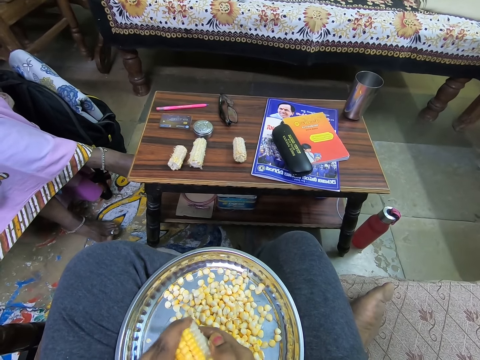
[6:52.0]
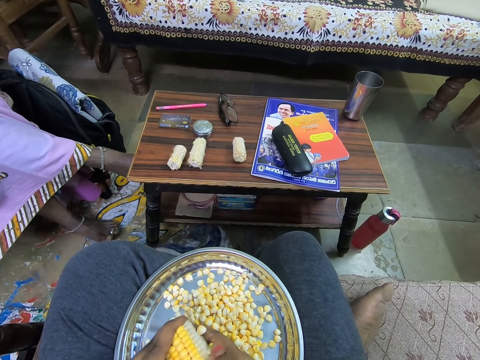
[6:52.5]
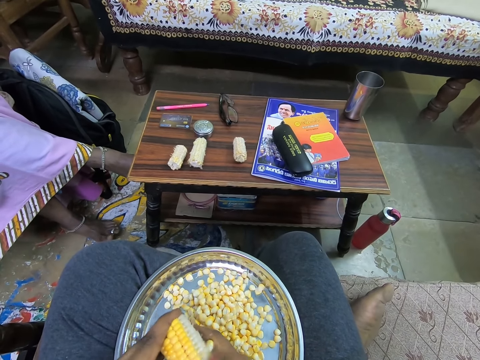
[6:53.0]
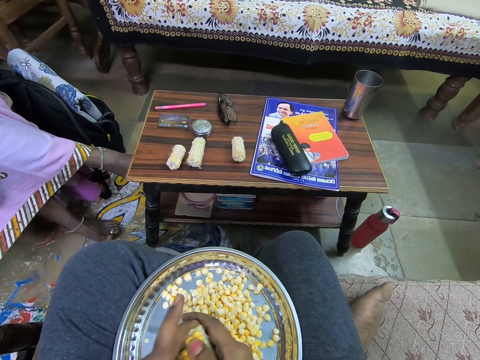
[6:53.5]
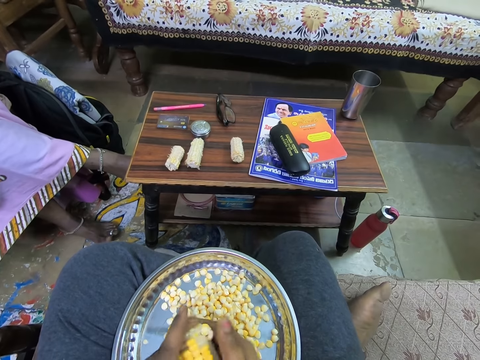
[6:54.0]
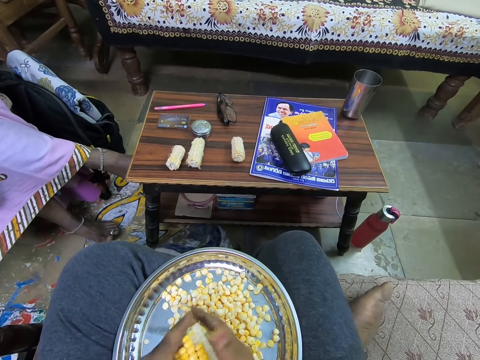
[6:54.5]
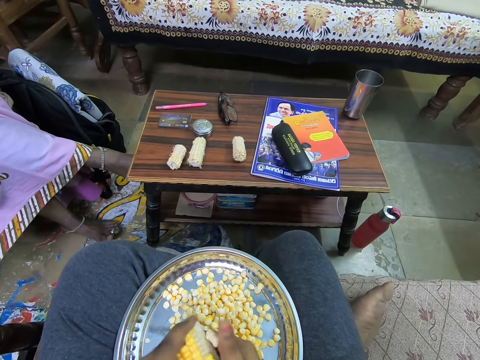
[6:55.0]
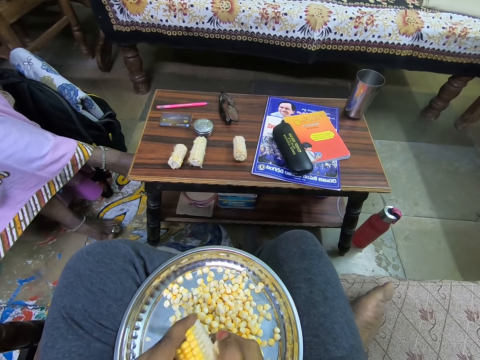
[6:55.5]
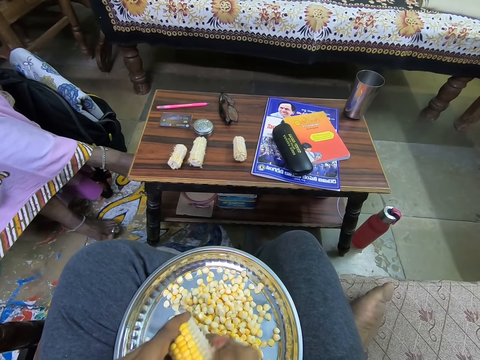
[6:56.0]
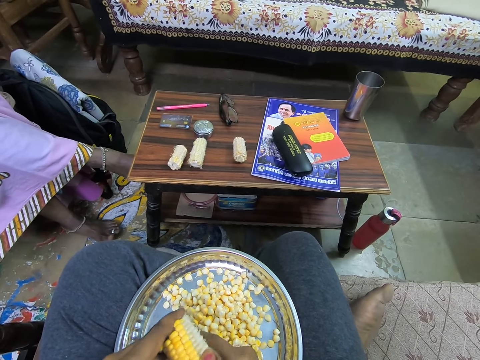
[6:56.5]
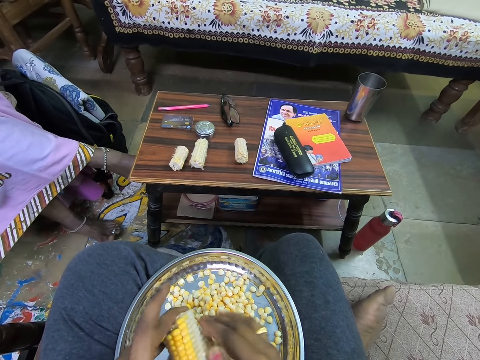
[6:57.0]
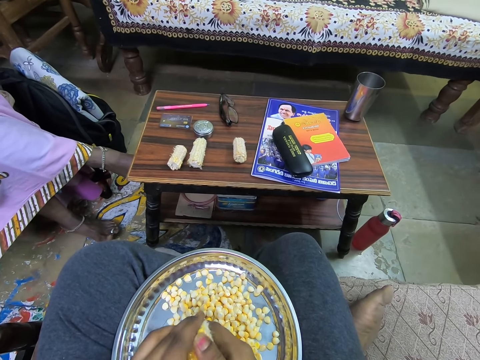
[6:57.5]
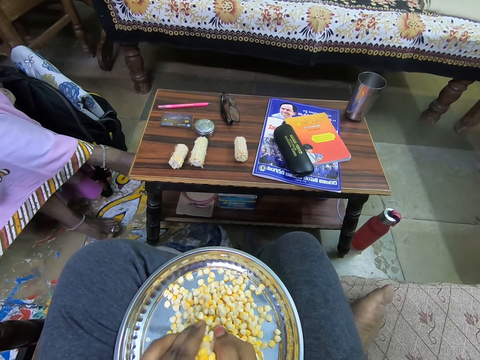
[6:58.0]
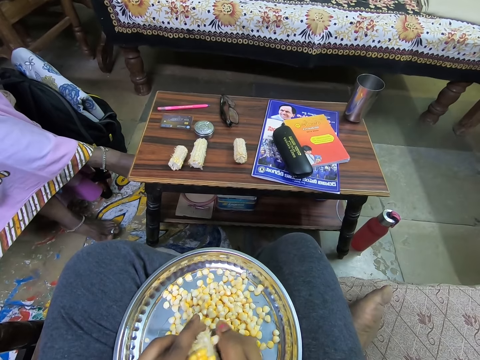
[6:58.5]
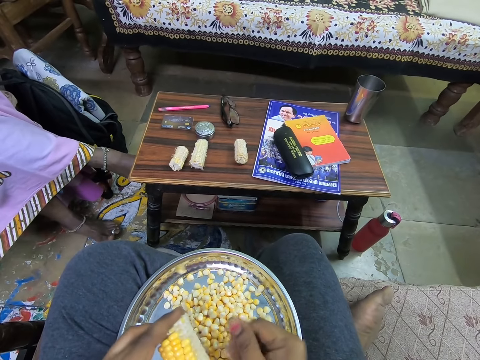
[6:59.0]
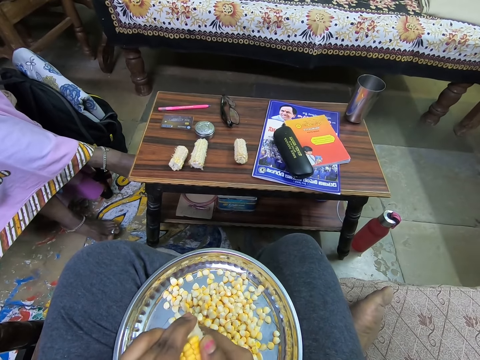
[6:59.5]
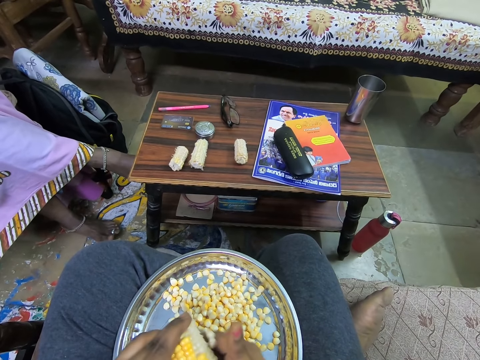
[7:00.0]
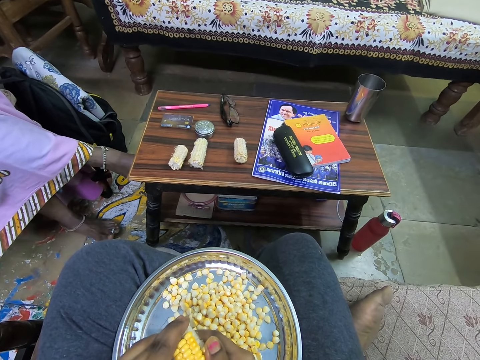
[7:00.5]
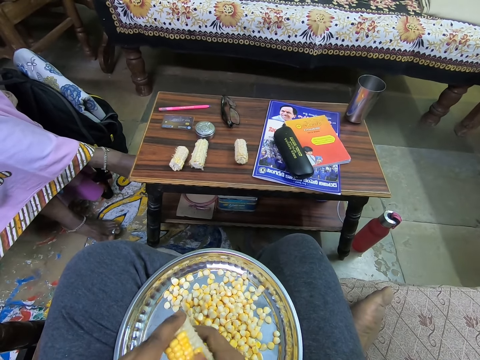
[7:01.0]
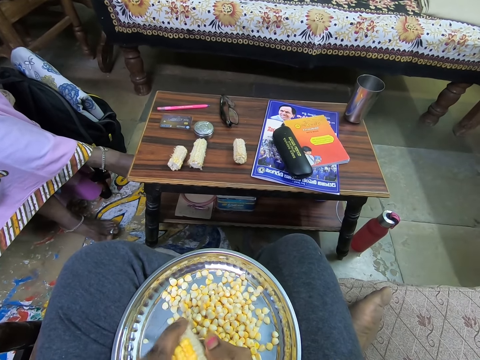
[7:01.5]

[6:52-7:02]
The camera wearer puts the extracted corn on the tray. They extract corn. They put the extracted corn on the tray. They extract corn.

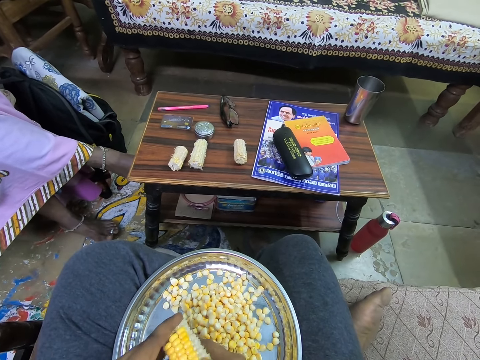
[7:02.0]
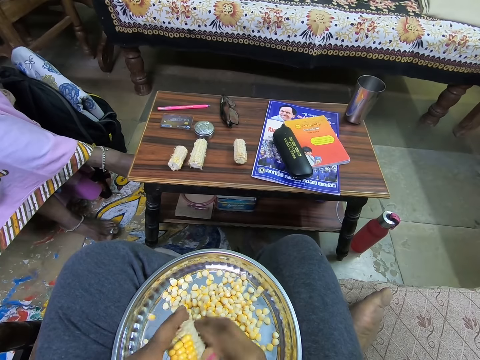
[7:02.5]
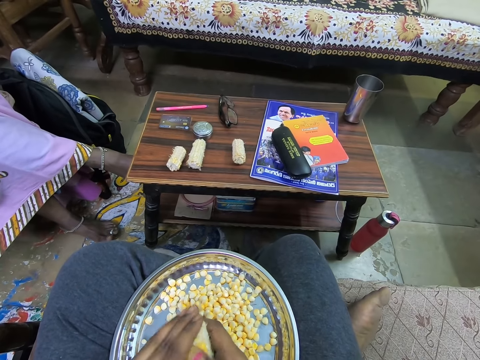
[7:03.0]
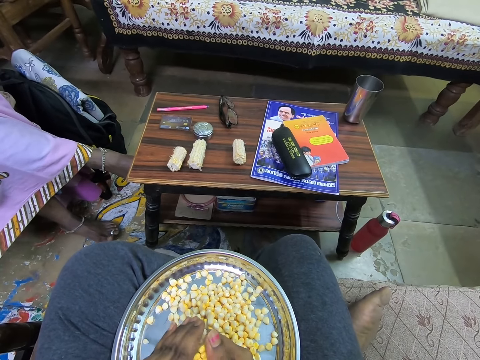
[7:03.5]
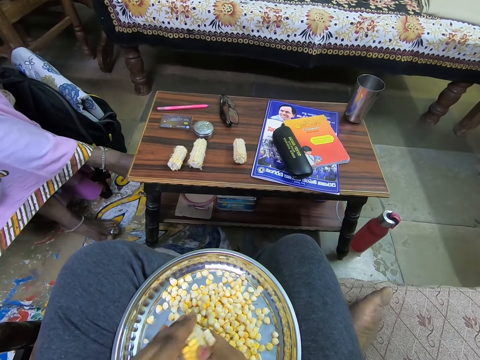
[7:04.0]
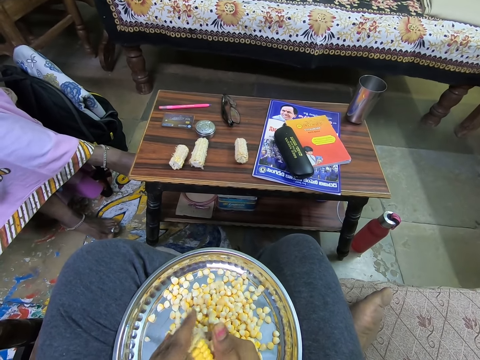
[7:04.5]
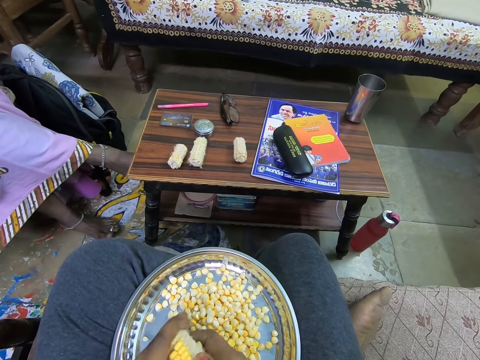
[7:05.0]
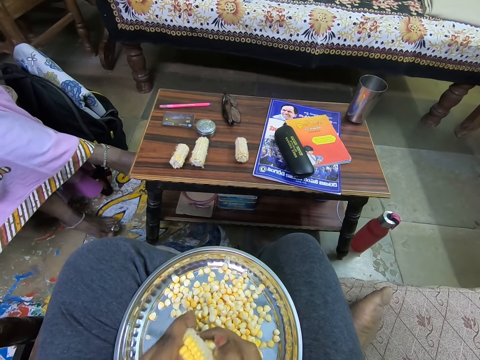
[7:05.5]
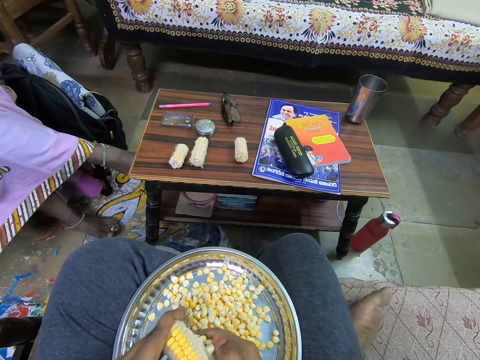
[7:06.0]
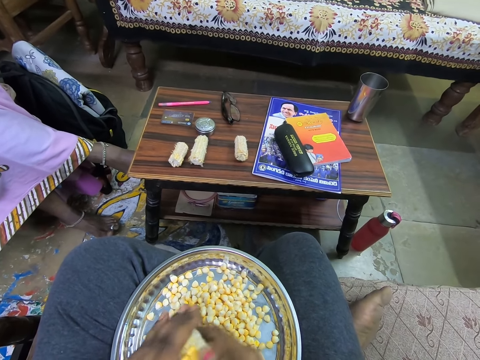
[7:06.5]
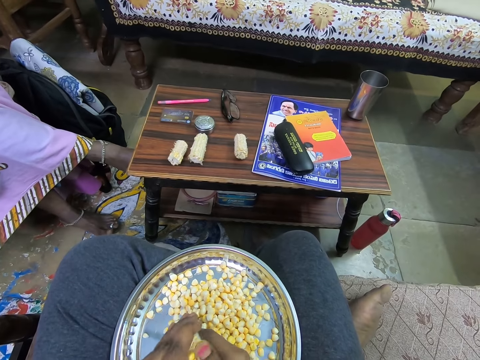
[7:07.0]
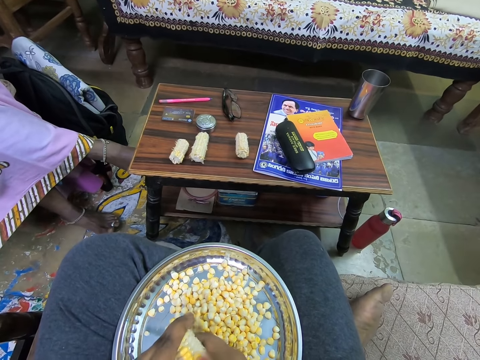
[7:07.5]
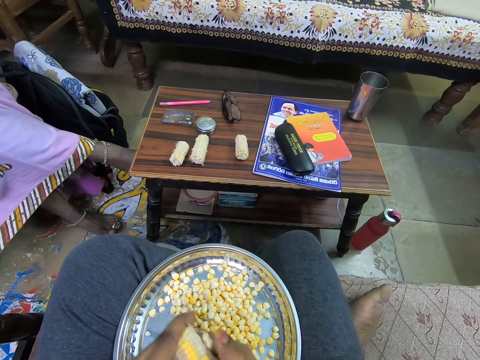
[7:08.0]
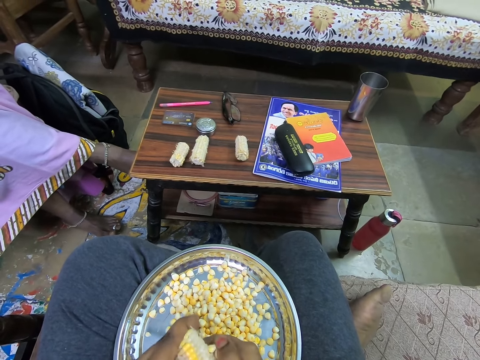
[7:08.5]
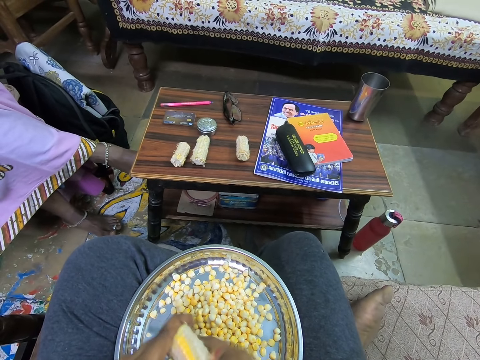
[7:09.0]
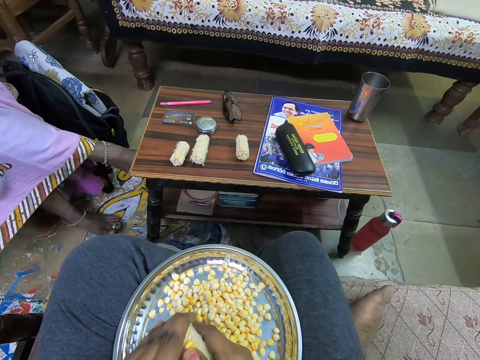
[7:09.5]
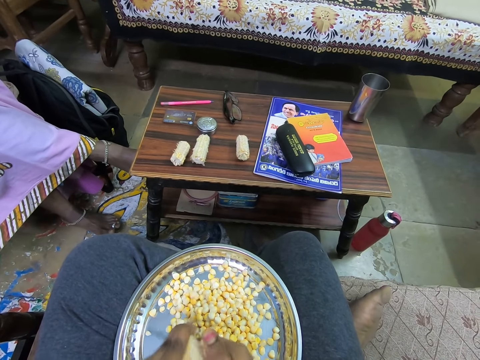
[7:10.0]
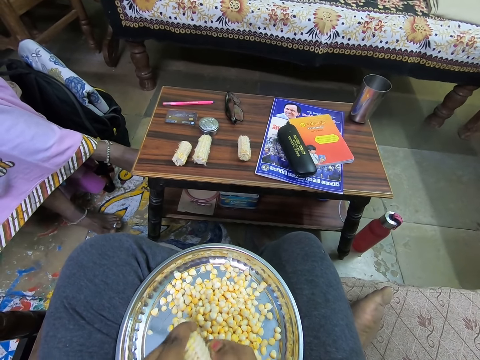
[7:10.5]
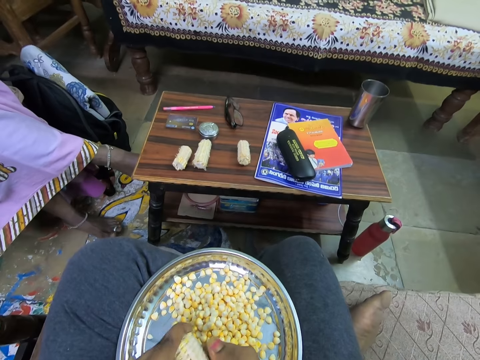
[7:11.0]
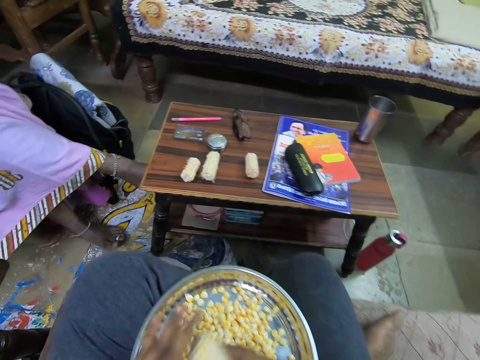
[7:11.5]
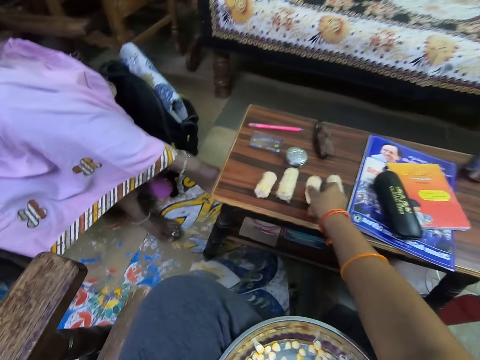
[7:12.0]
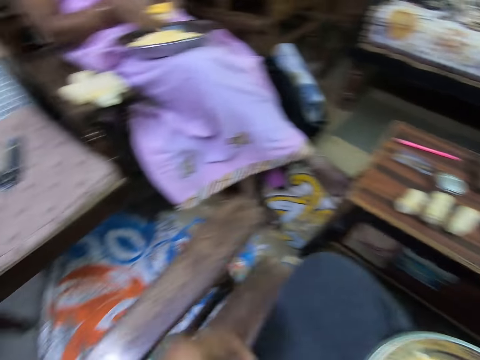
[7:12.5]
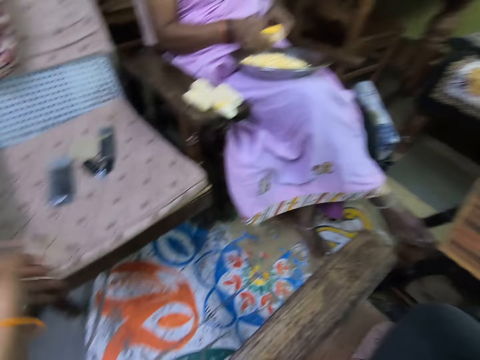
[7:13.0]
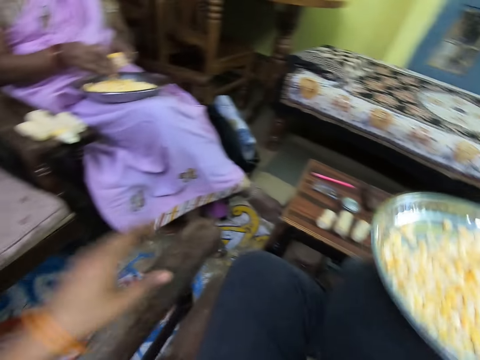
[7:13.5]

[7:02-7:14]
The camera wearer puts the extracted corn on the tray. She extracts corn. She puts the extracted corn on the tray. She extracts corn. She puts the extracted corn on the tray. She holds the tray with her left hand. She places the corn kernel on the table with her right hand. She stretches her hand aside. She lifts the tray from her thighs with her right hand. She holds a chair with her left hand.
